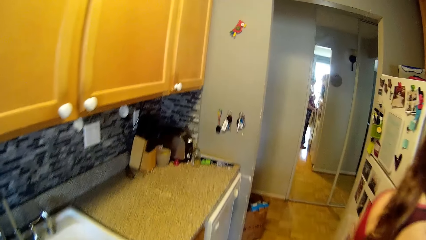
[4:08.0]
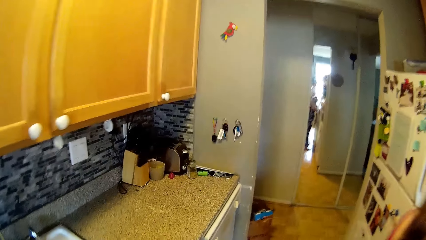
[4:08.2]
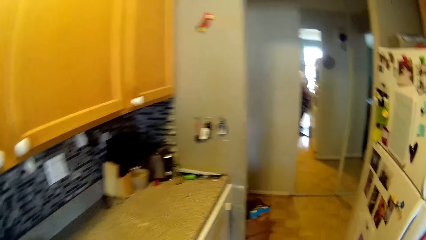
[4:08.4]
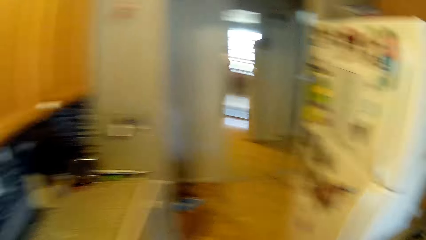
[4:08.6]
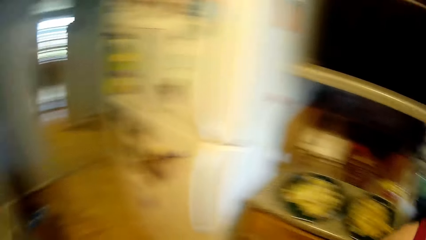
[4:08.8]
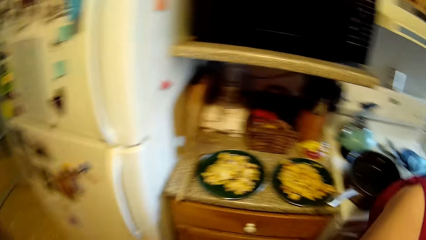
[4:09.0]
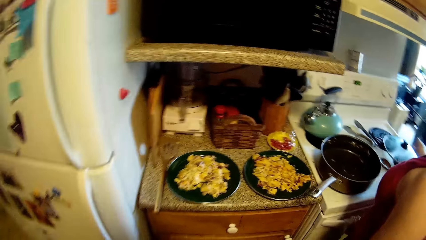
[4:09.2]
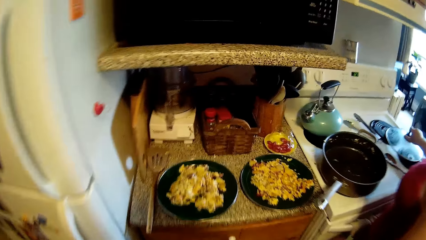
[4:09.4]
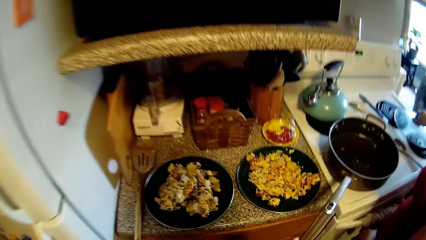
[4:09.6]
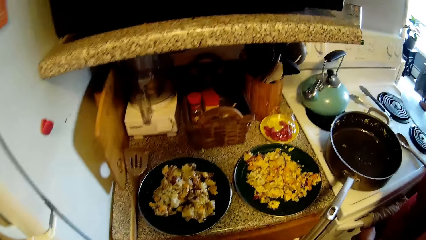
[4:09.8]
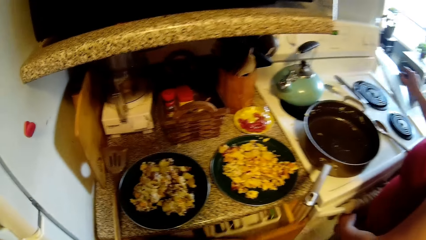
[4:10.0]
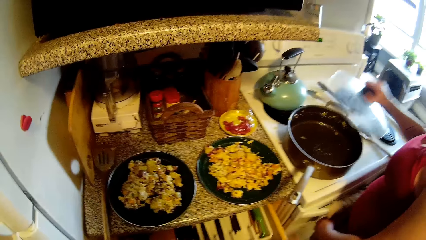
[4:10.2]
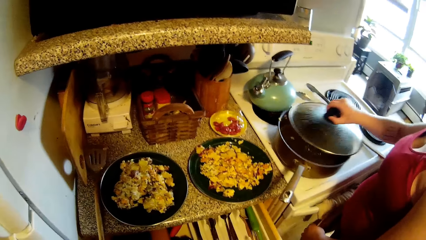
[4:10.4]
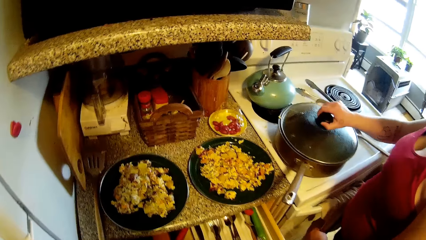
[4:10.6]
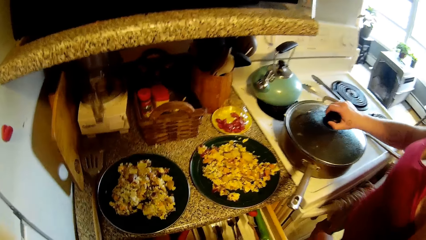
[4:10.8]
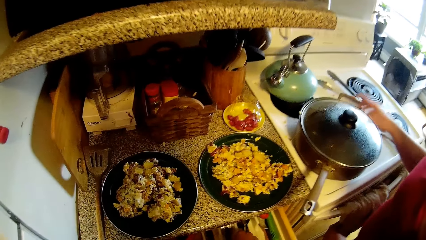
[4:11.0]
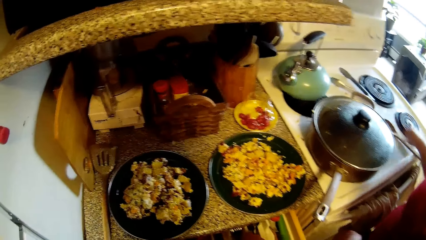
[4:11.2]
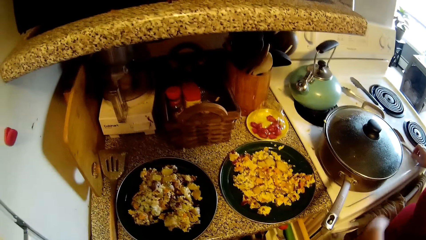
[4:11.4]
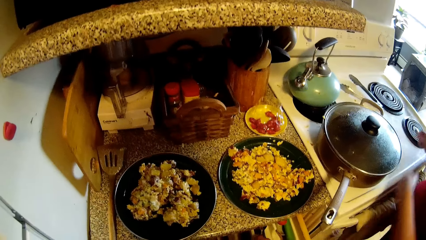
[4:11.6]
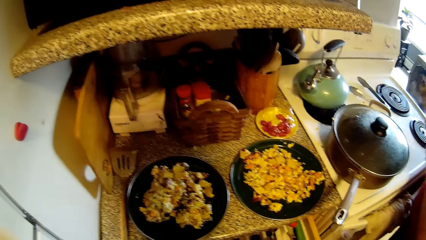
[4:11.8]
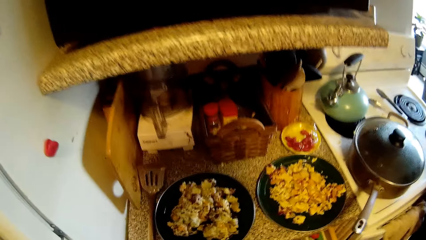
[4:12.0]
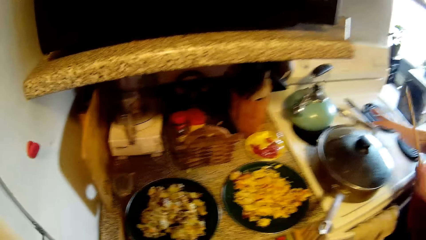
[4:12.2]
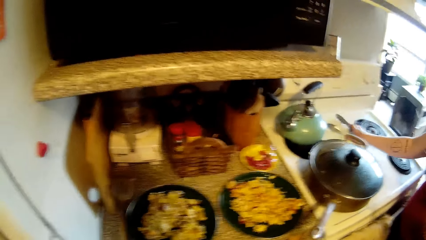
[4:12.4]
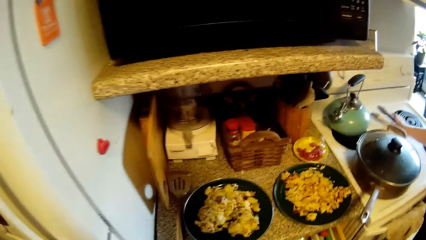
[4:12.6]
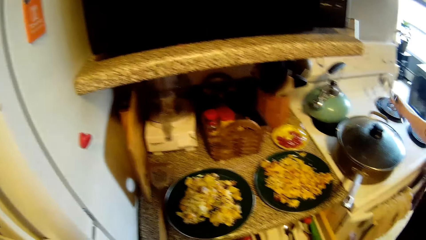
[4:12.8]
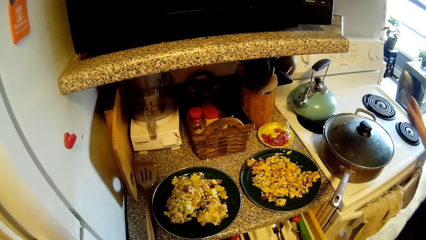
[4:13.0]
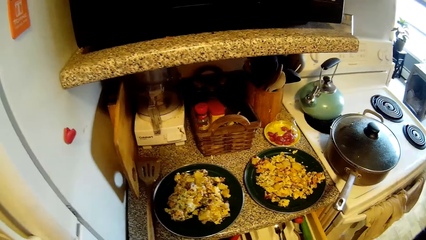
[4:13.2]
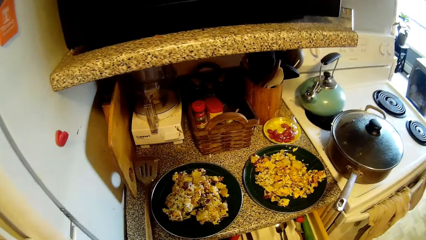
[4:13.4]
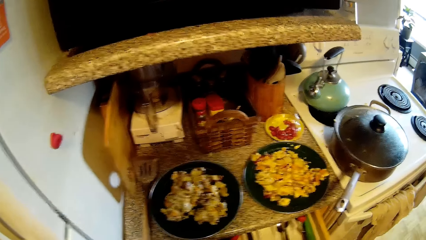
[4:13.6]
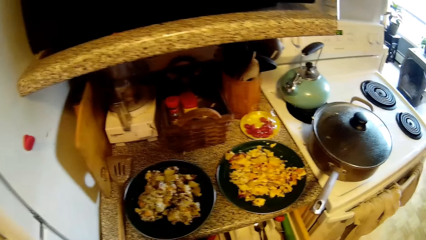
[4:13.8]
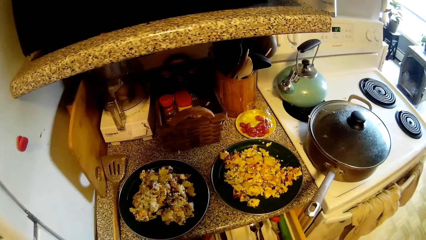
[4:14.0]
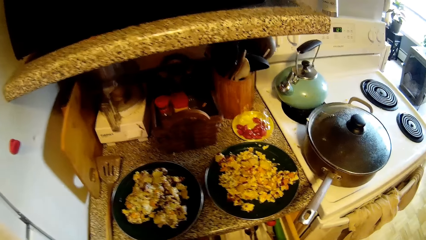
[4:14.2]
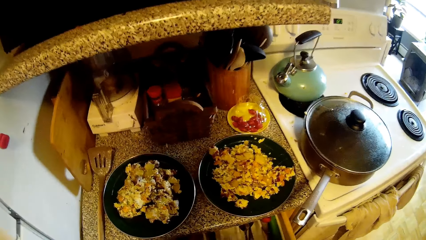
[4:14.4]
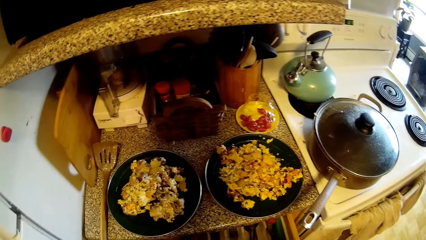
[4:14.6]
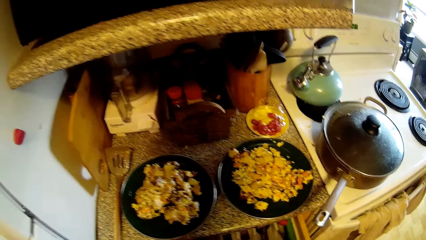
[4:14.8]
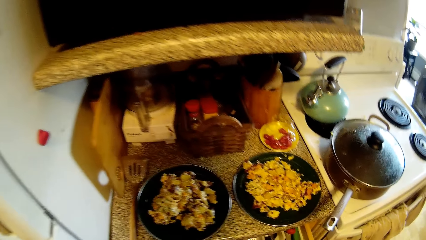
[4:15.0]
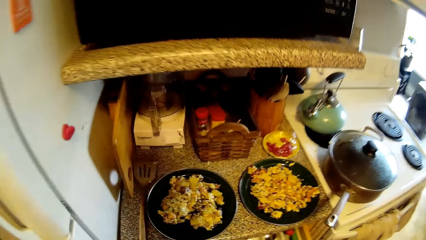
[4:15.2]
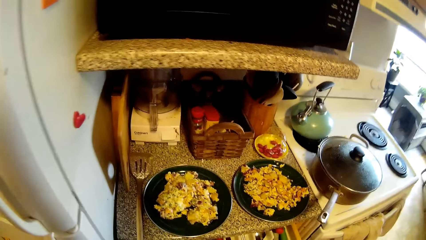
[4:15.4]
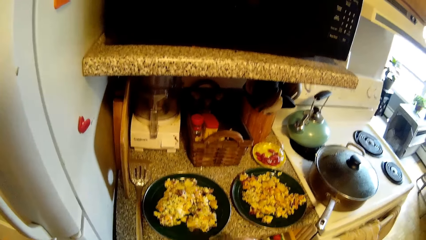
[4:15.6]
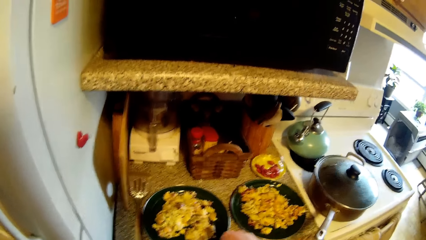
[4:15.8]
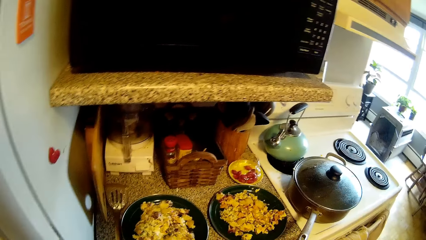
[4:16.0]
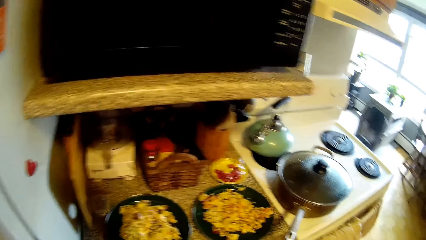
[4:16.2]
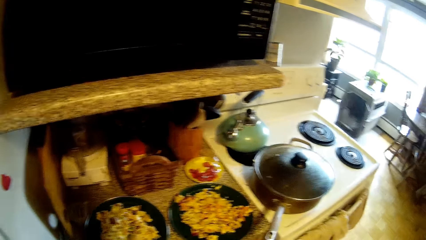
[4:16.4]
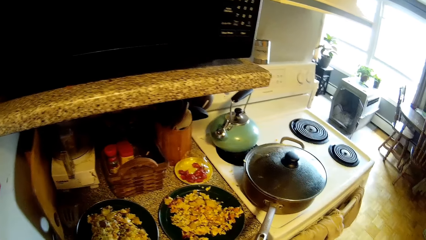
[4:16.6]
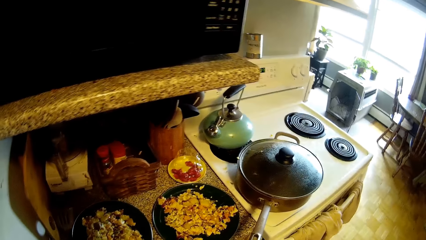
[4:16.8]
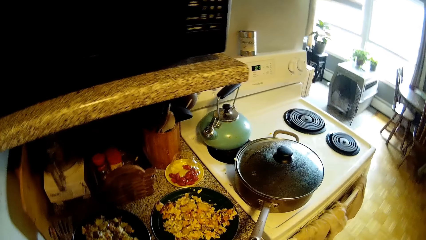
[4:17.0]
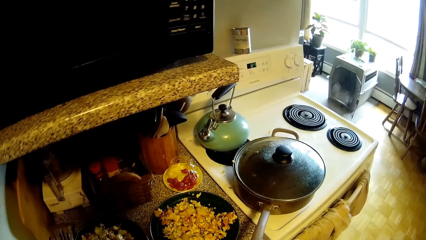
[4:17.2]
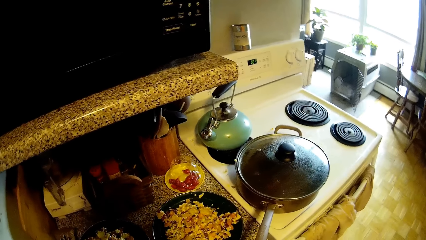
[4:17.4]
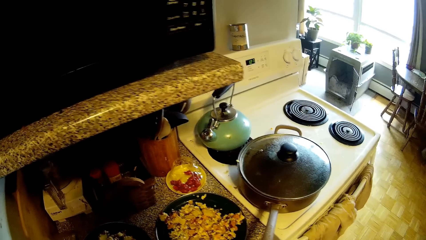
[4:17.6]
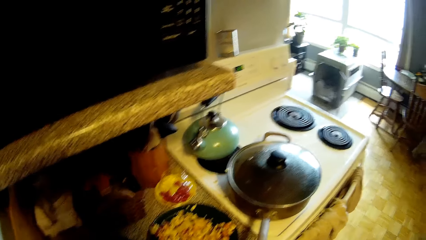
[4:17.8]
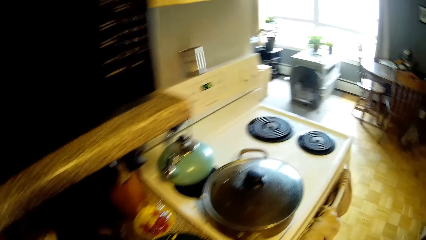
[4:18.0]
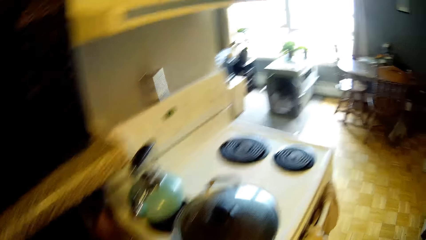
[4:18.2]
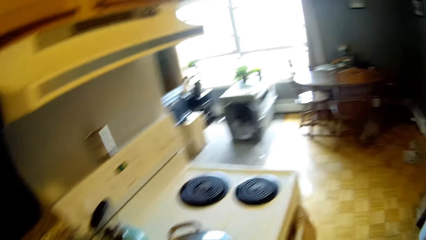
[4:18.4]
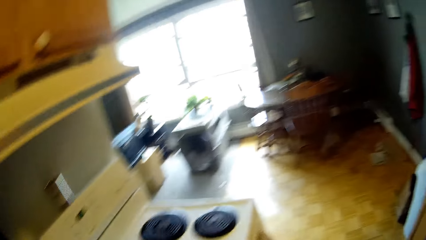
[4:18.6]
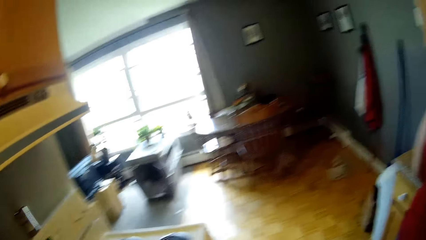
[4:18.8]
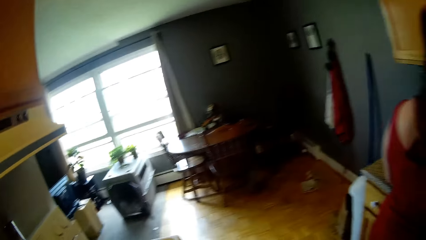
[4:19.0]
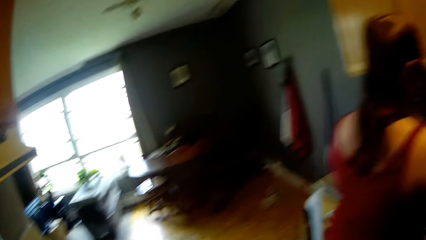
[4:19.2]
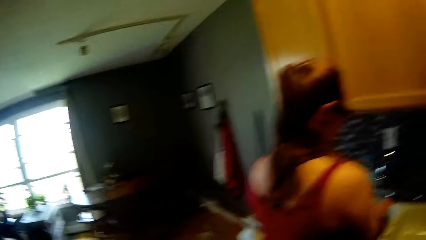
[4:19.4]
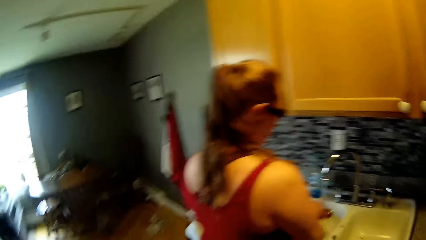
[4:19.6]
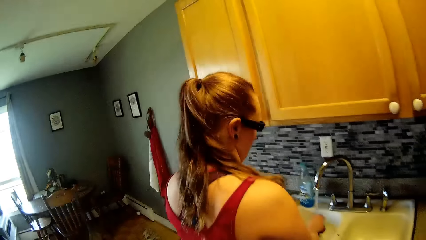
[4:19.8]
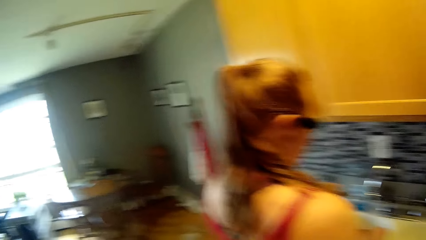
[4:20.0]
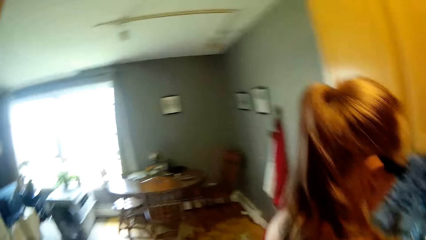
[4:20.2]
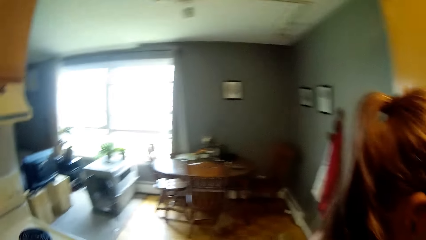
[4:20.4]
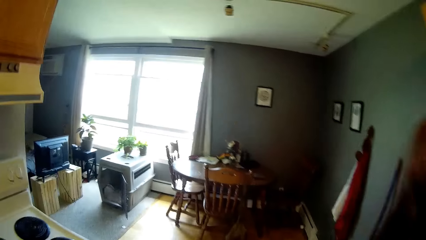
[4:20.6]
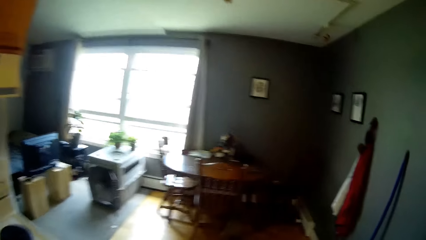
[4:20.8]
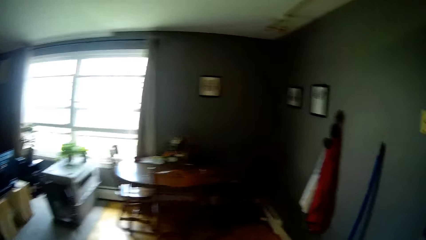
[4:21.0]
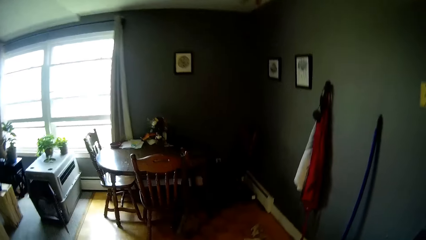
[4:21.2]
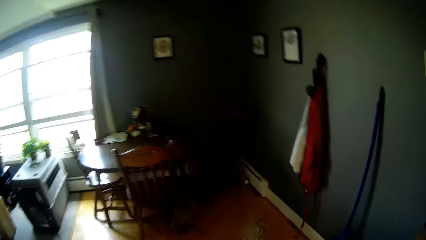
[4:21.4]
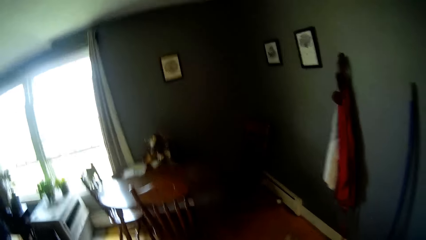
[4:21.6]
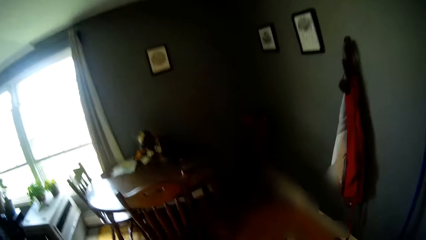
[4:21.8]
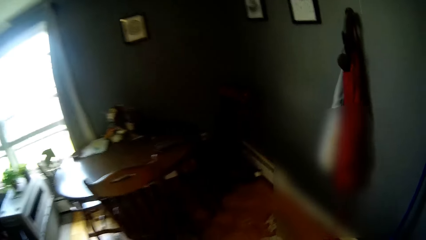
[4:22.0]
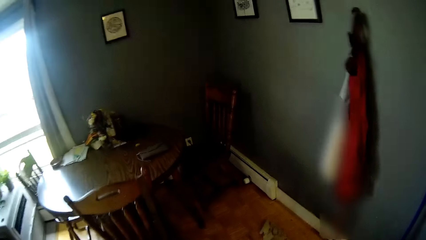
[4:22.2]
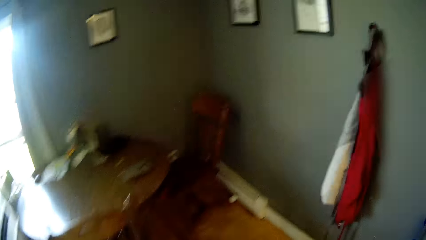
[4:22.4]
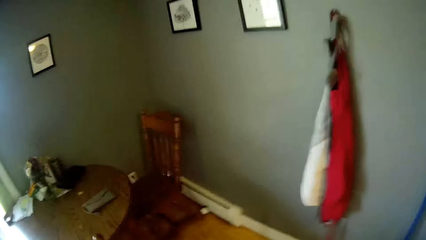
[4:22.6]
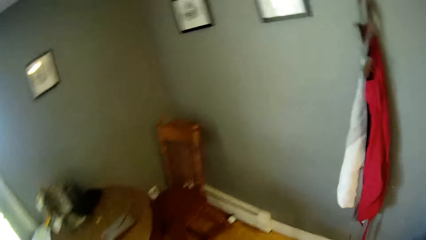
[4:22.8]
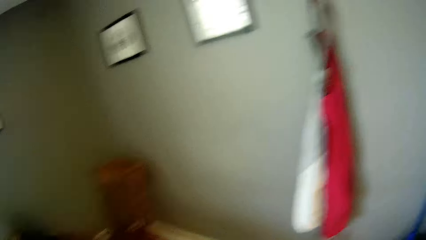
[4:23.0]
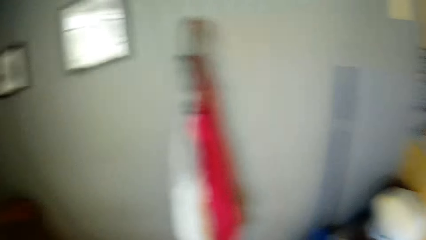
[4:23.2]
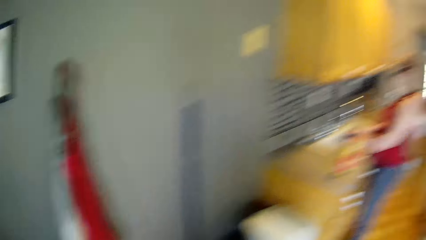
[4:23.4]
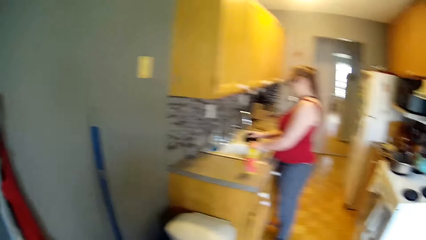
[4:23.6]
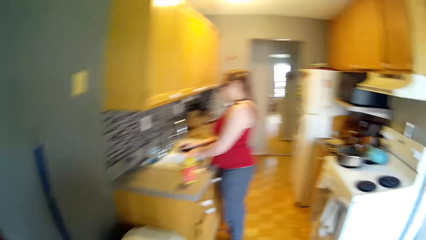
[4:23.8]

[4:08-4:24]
The camera wearer opens a drawer with his right hand. He brings out forks from the drawer. He inserts the forks into the plates of food on the counter. The woman washes her hands under the tap in the kitchen sink. The camera wearer moves to the dining room.
